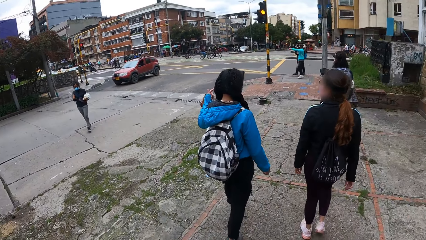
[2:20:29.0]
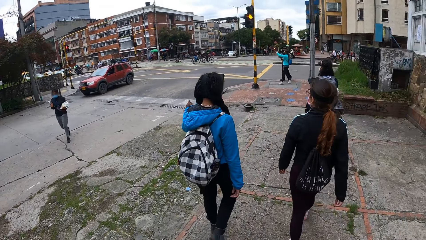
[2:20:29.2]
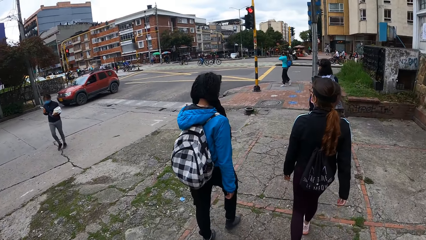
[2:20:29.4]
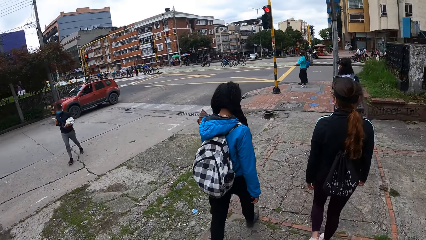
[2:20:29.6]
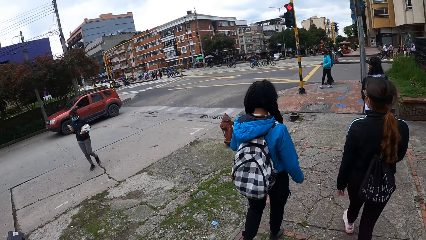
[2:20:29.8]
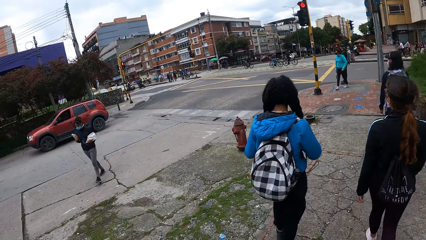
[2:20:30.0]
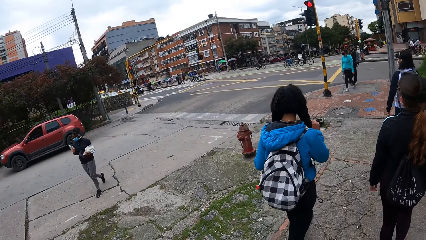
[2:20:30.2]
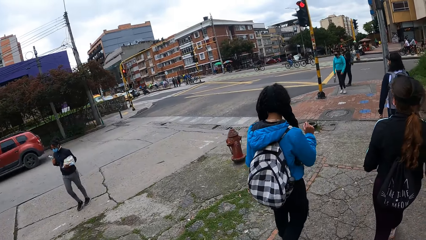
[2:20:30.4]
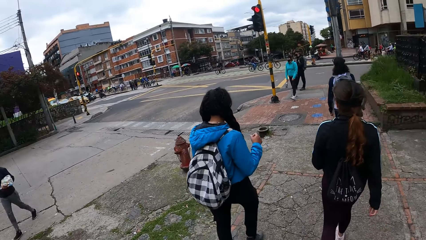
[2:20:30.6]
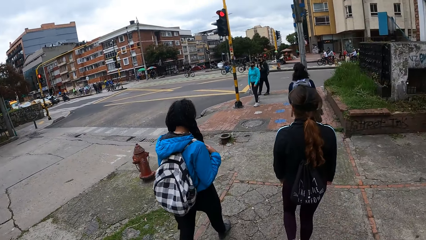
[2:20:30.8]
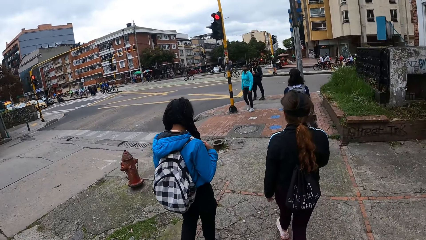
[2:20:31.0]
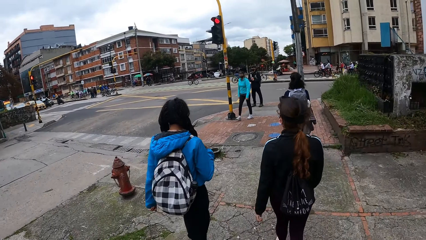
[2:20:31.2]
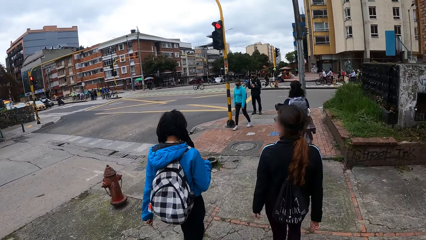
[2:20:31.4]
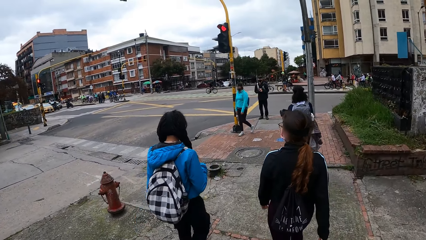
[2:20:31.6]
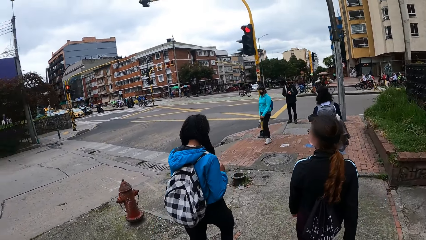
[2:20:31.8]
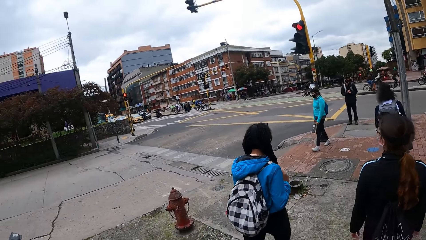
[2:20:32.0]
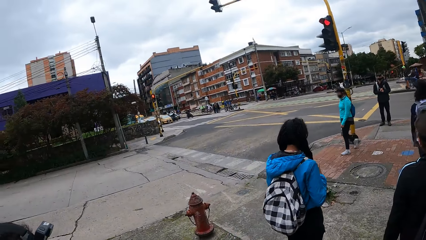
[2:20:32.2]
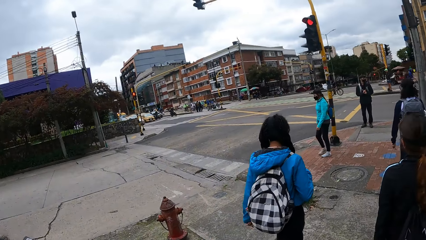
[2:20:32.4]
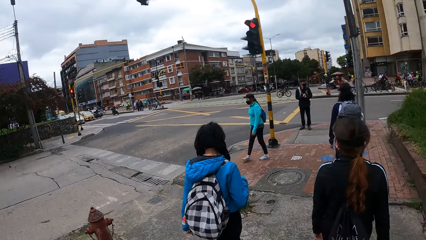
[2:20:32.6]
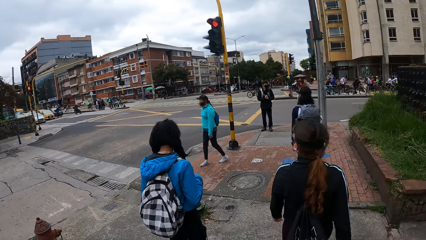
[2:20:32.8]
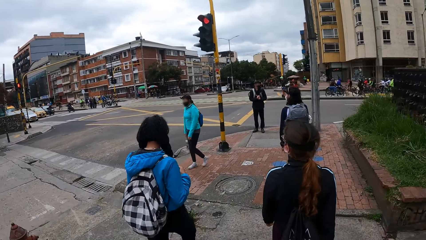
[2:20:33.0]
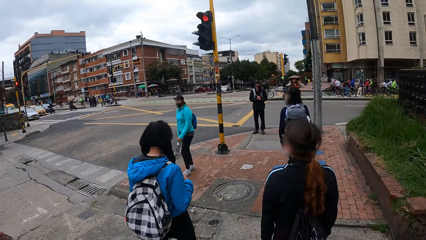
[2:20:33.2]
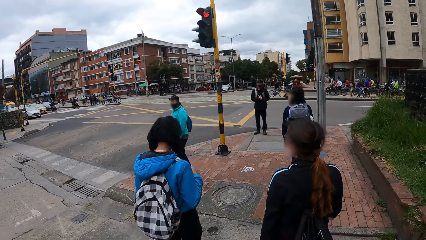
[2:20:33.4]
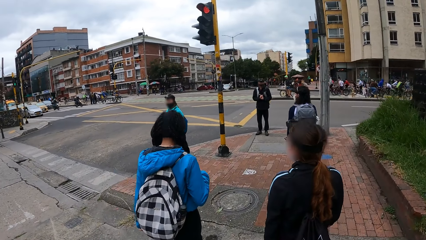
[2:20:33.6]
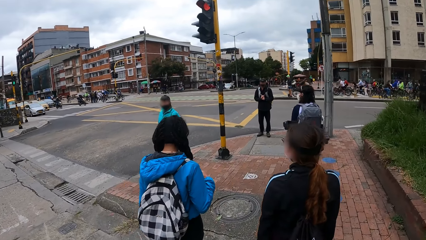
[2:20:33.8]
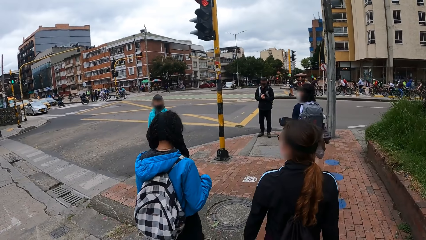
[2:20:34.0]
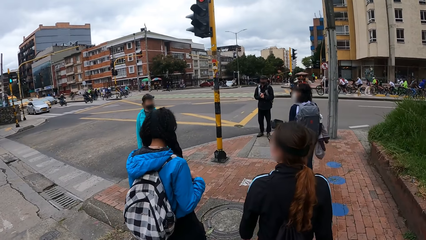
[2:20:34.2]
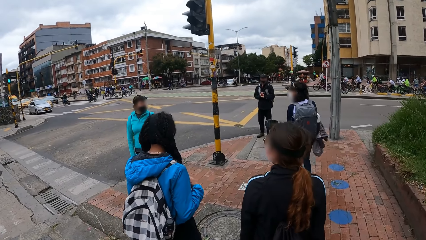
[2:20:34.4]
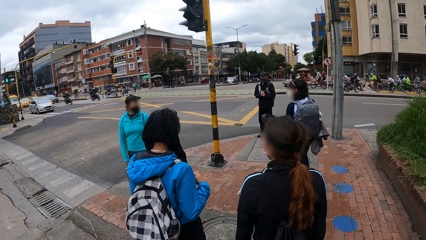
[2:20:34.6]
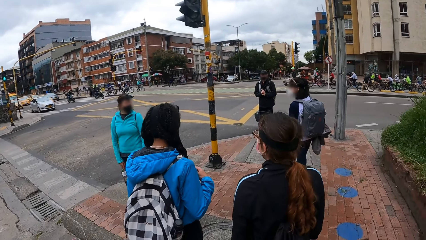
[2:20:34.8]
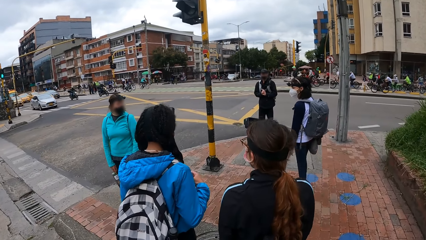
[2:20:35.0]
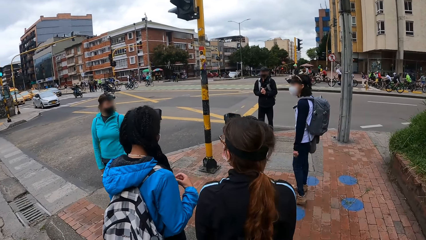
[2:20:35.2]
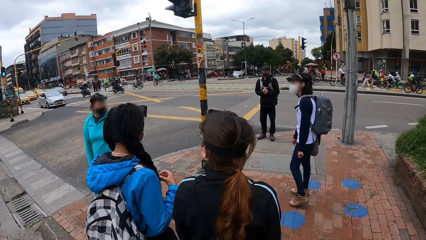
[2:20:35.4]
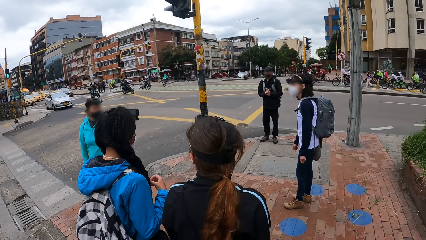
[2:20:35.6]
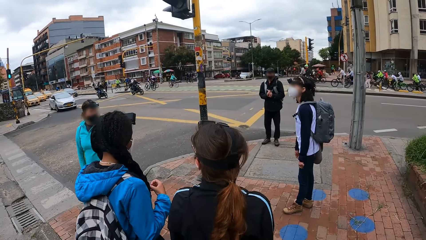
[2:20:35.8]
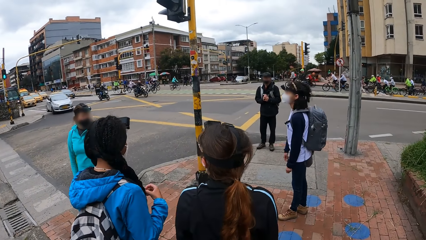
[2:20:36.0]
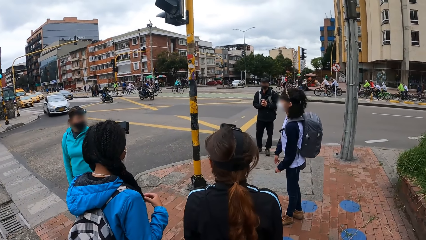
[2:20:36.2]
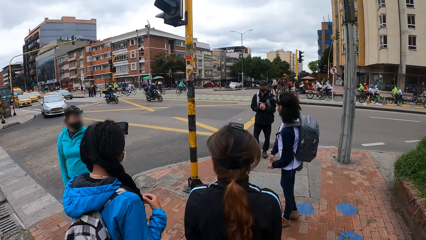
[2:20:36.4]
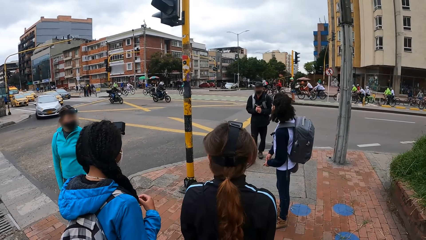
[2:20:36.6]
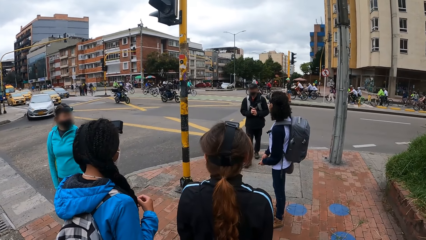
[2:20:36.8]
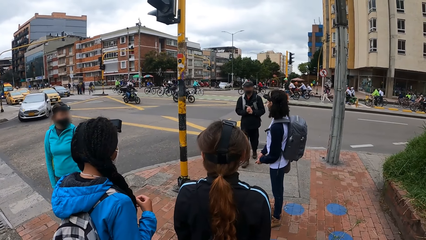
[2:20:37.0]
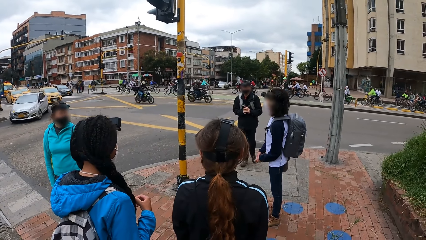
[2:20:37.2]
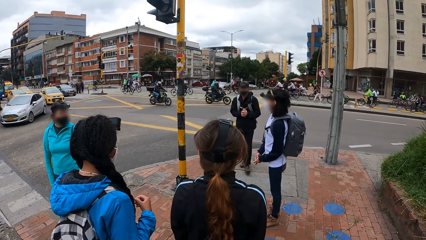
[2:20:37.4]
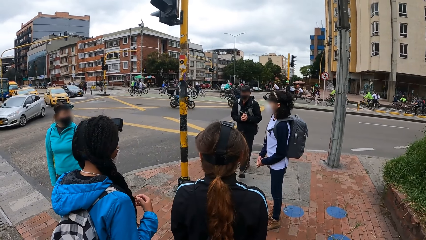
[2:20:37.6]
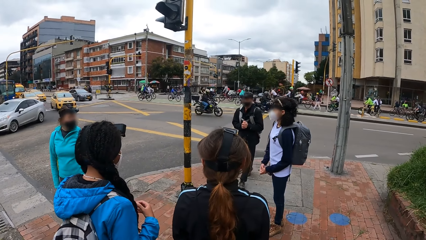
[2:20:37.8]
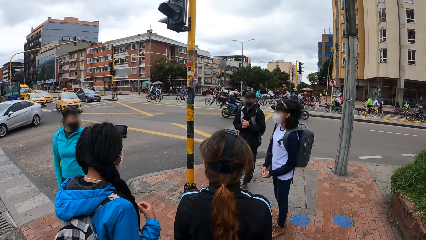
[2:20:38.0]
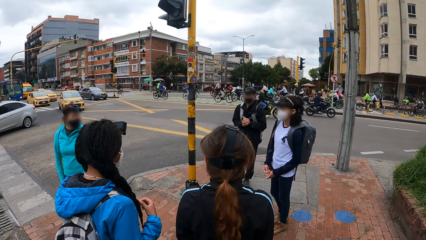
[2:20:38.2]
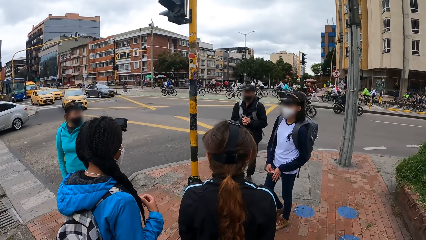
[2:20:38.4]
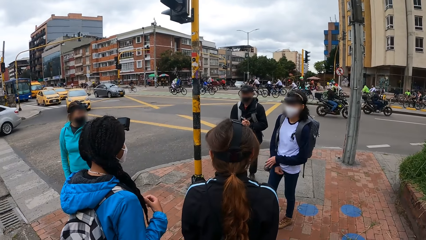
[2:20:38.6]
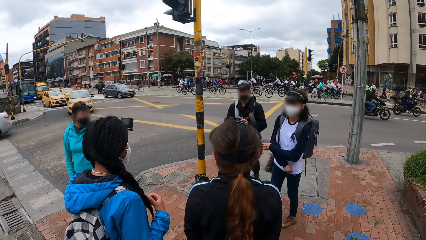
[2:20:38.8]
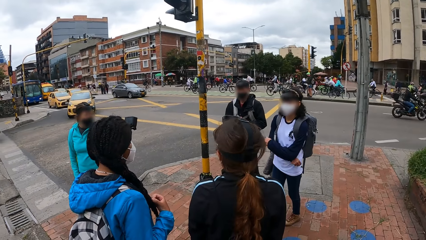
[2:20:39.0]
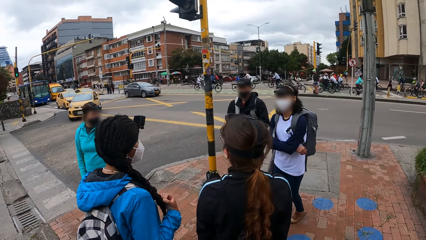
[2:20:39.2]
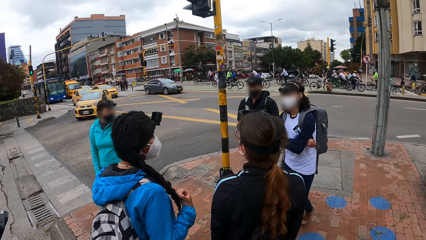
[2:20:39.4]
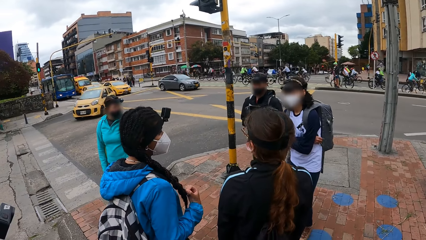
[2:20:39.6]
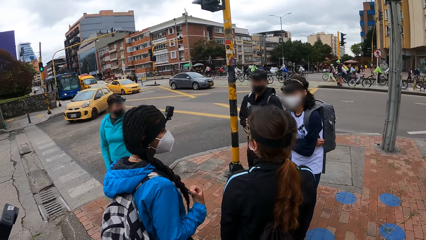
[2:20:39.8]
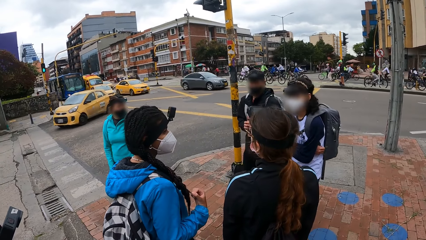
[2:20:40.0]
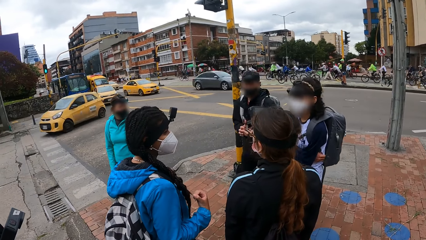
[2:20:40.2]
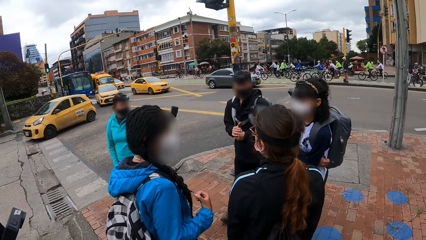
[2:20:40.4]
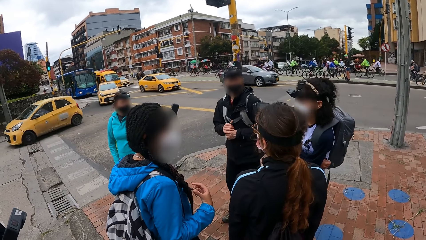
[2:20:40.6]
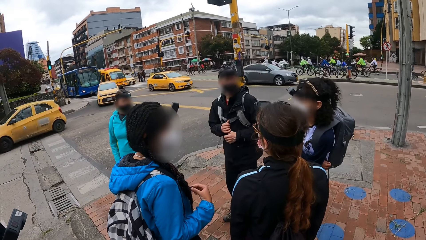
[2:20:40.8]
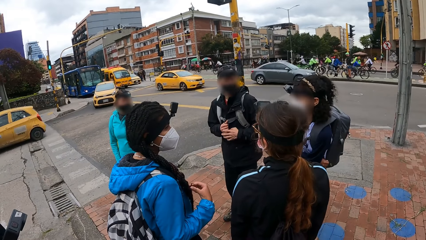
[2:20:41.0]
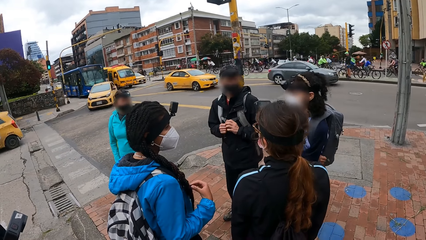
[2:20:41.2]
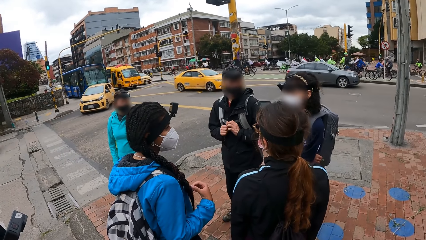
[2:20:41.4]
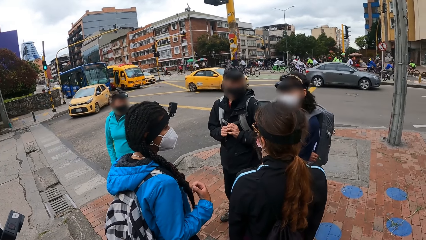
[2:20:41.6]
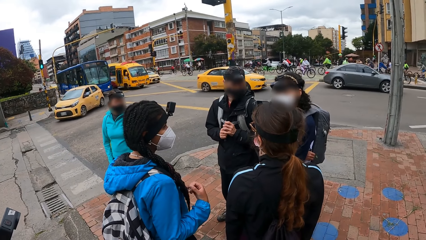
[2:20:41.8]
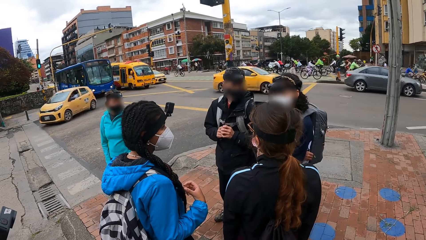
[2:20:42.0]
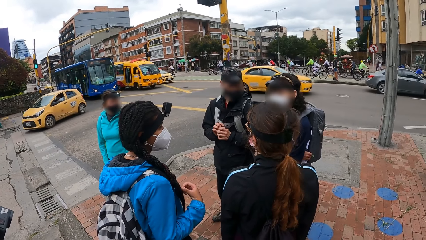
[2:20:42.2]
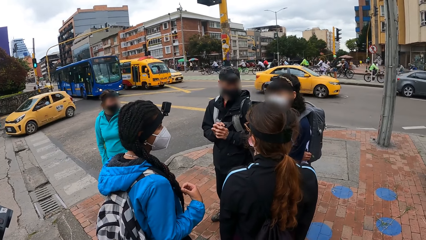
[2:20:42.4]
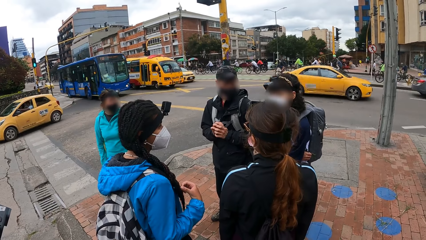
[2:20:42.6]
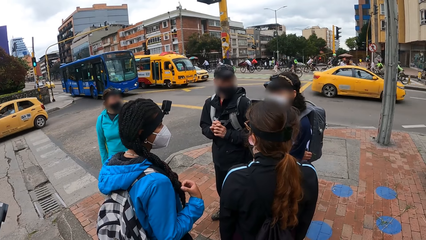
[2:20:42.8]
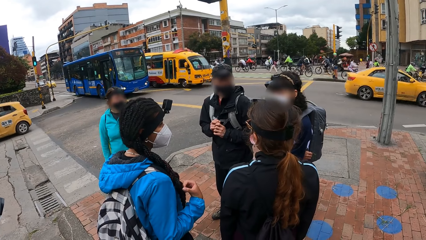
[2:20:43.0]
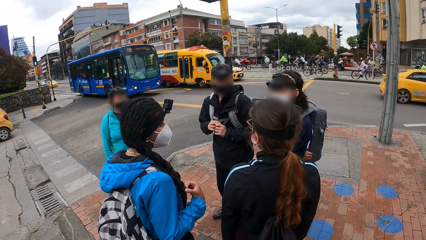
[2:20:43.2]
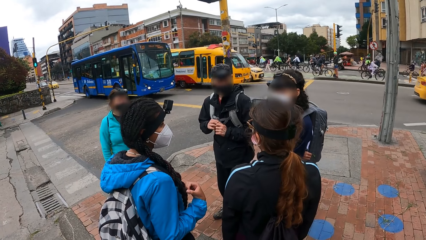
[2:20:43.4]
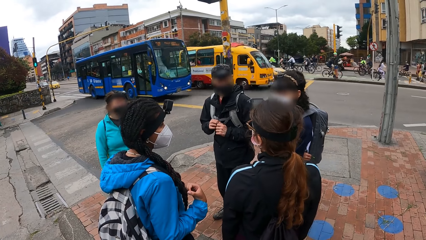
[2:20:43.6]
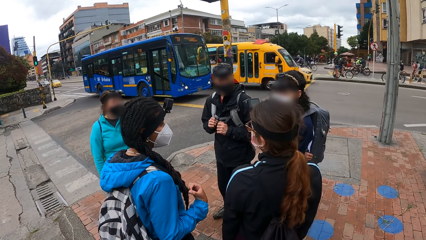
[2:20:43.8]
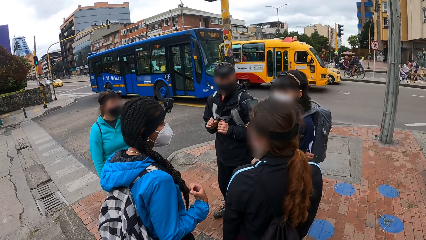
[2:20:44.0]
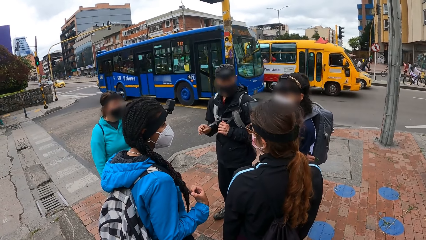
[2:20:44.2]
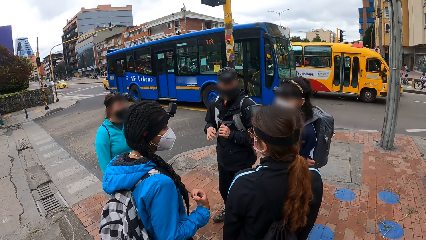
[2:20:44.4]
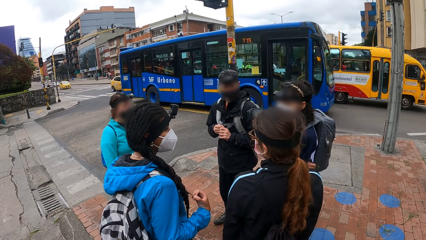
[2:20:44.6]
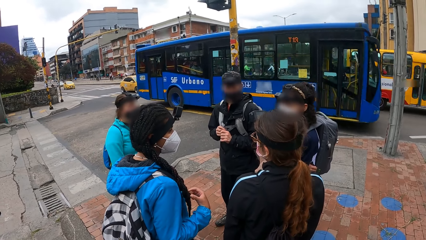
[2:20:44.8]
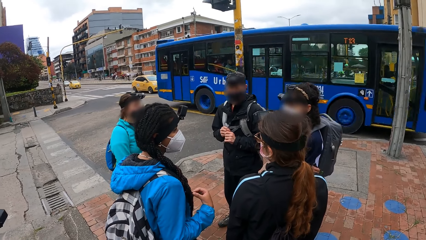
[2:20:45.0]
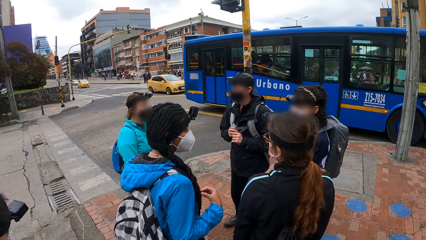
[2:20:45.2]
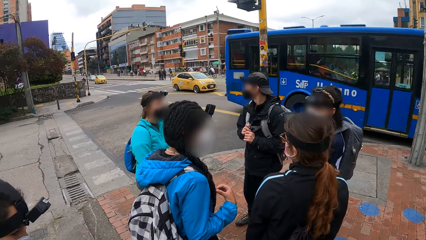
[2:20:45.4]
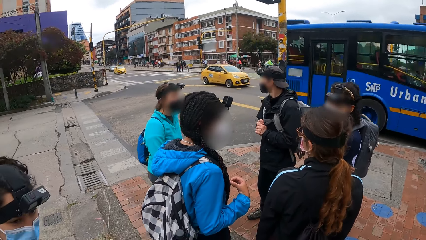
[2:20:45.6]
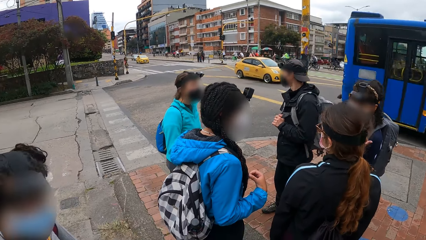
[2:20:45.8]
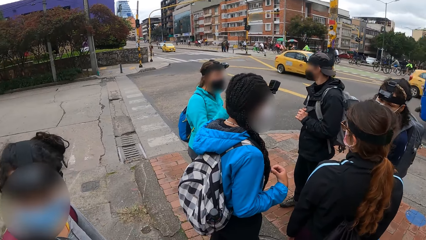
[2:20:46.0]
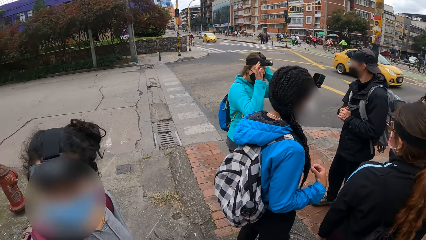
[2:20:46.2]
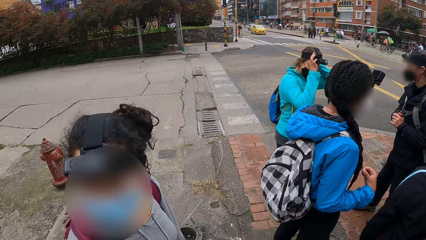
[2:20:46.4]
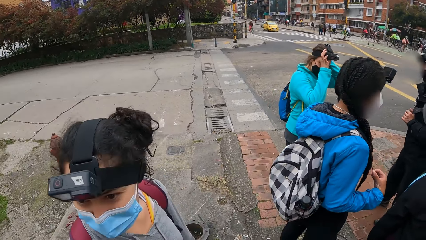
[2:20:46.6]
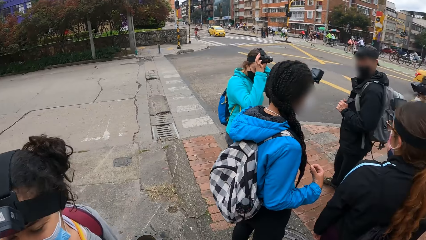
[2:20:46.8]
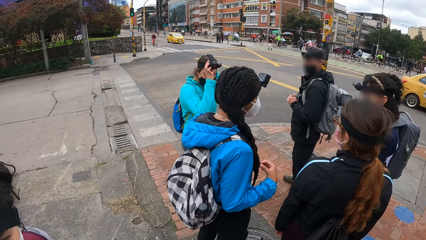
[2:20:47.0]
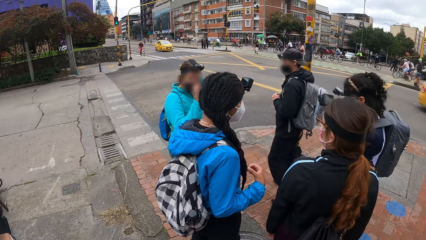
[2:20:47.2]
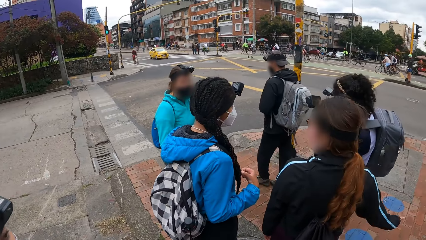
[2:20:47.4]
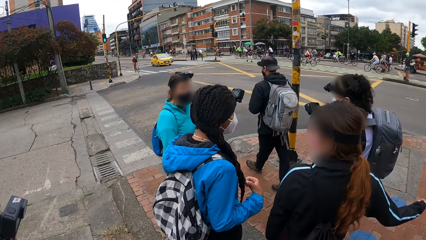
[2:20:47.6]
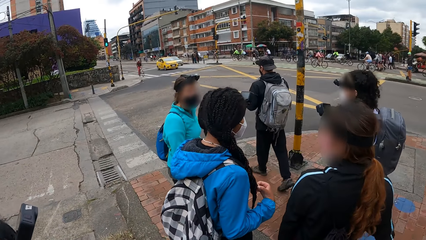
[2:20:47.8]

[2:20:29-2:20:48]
A woman uses gestures and walks around. Another woman walks around. The first woman converses with a third woman. The first woman looks around. The camera wearer looks around. A man converses with two other women, the third woman and the first woman. The second woman looks around. The man plays with his bag straps with both hands. The first woman moves around. The second woman turns around. The first woman adjusts a camera on her head with both hands.
